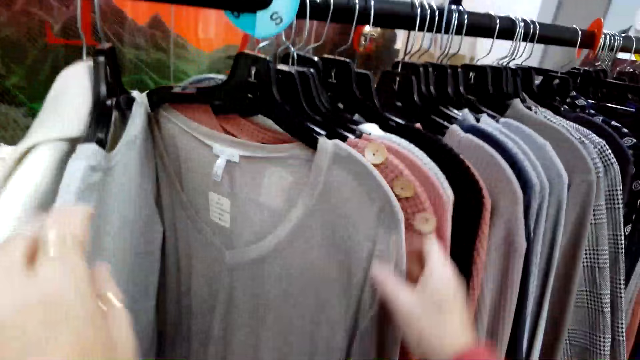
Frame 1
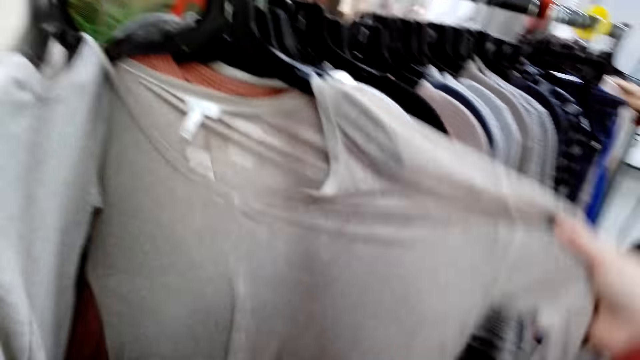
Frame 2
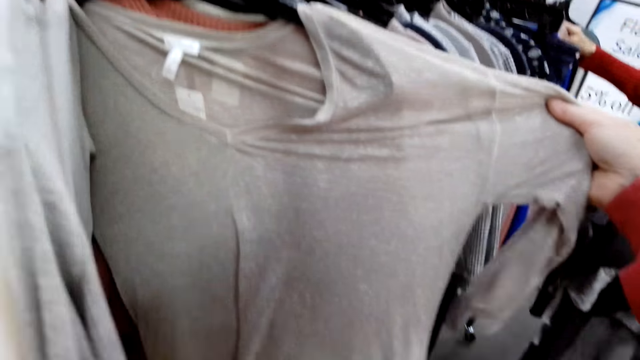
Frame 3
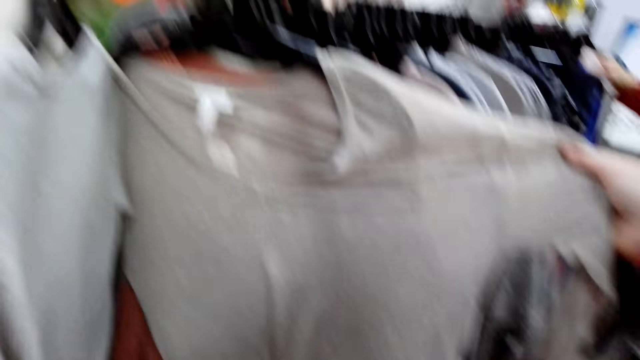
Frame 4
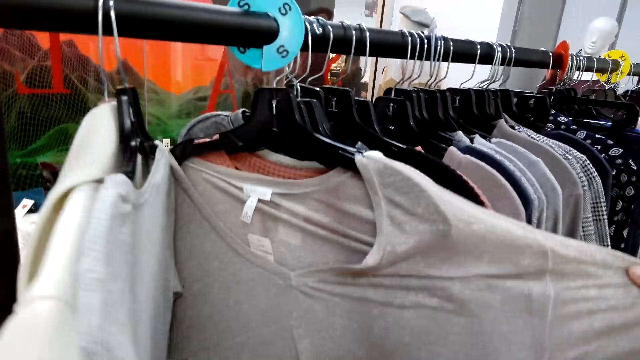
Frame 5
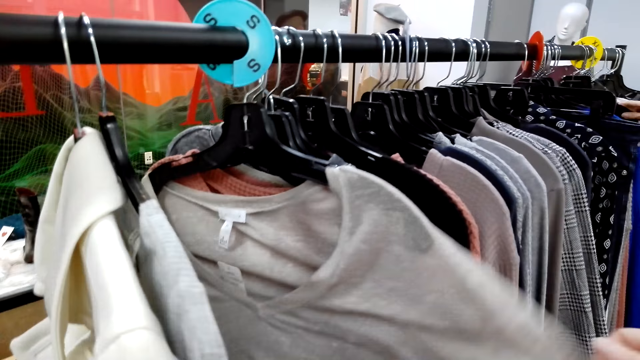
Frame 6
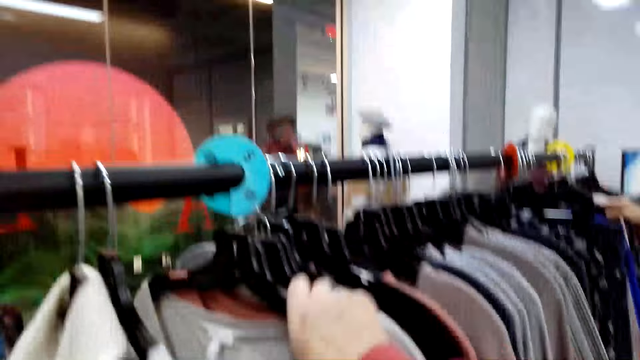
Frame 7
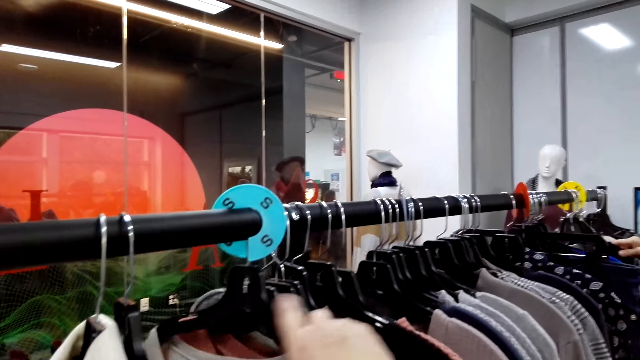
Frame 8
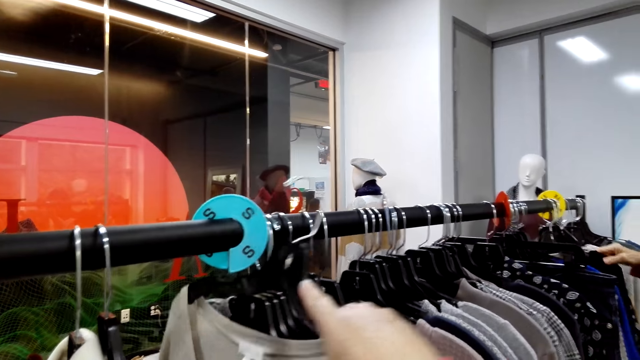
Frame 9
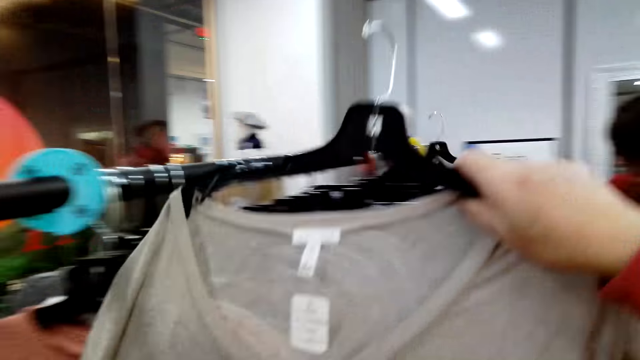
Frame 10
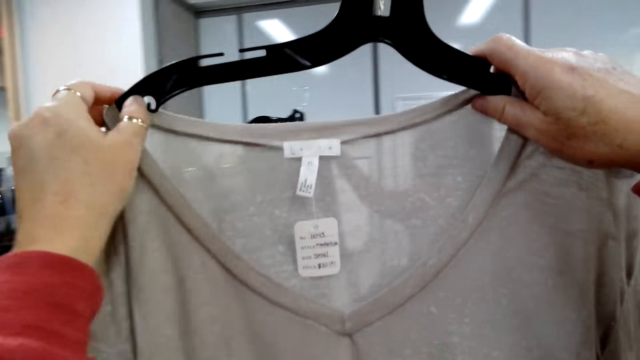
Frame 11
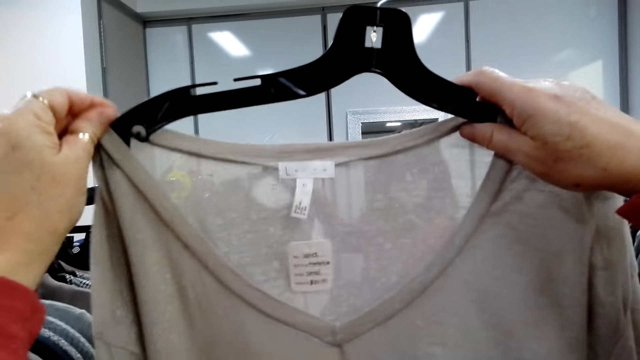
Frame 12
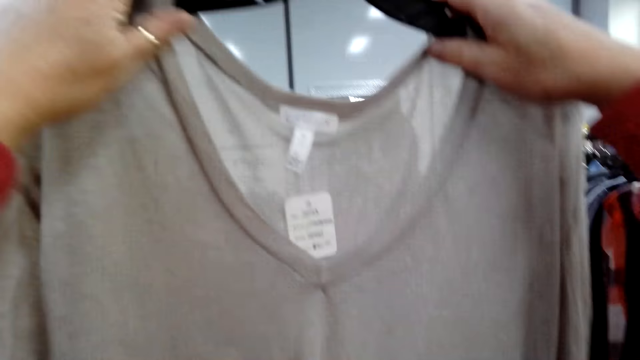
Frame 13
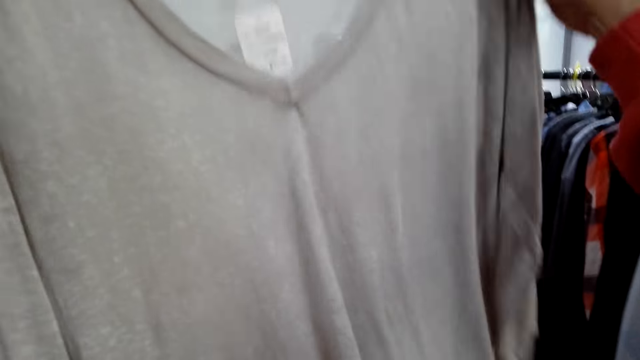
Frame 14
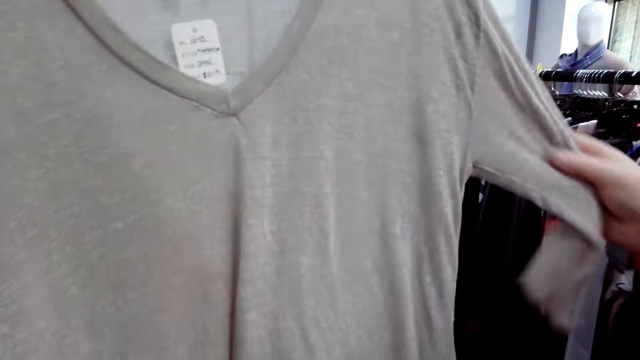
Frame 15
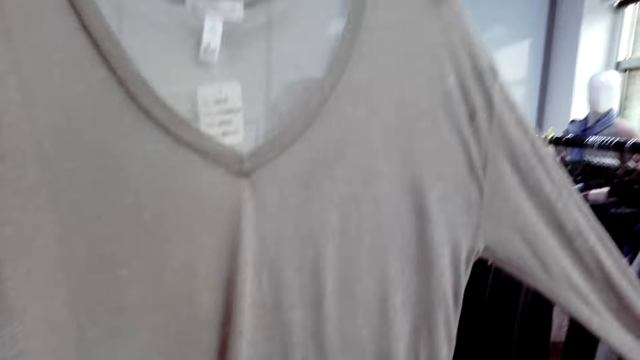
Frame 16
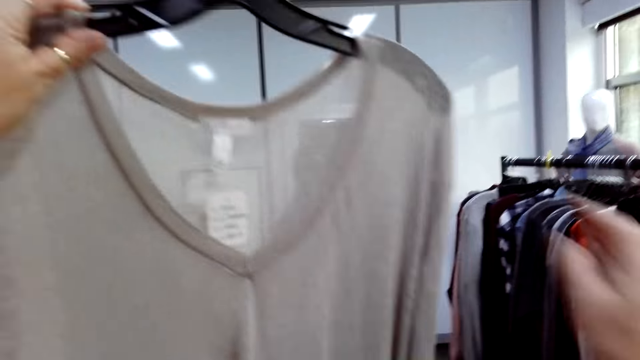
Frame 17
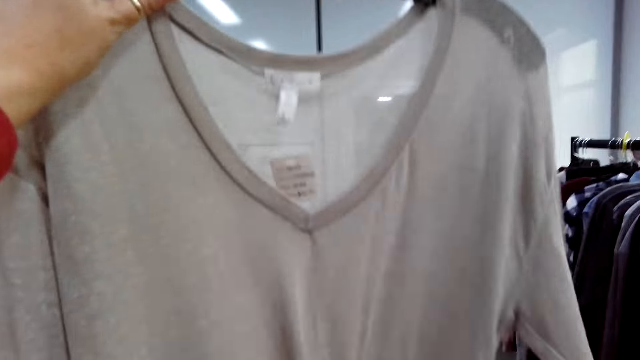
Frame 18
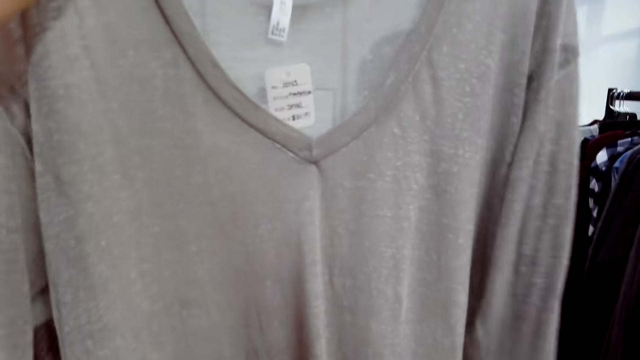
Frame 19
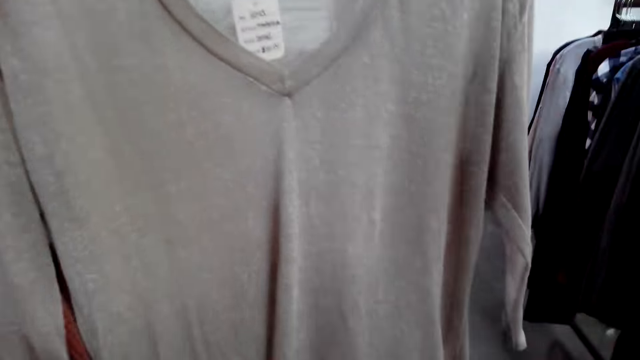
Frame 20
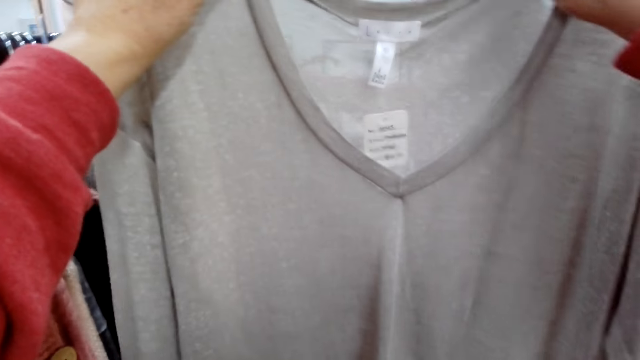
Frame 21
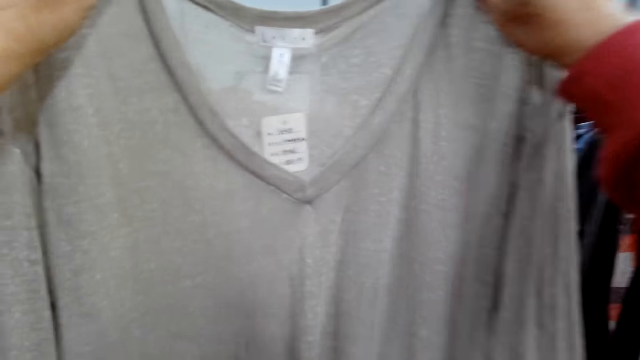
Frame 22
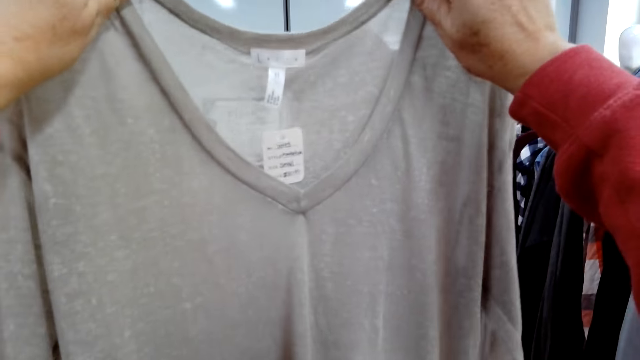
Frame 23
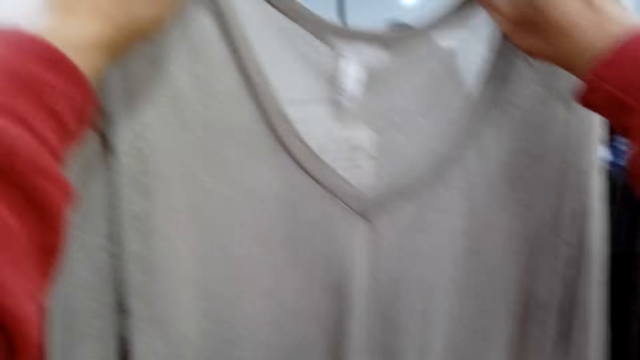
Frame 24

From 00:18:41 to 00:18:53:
The camera wearer pulls the sleeves of a sweater top. They remove the sweater top from the hanger. They adjust the top and examine the top.

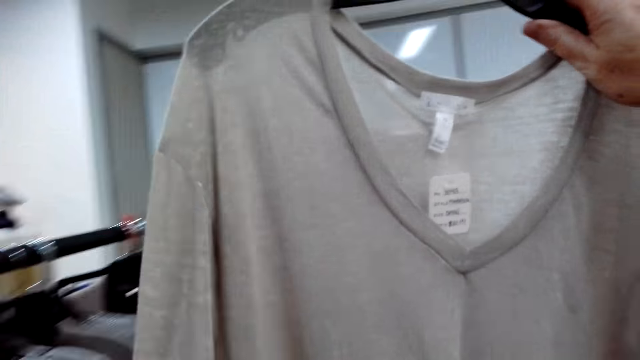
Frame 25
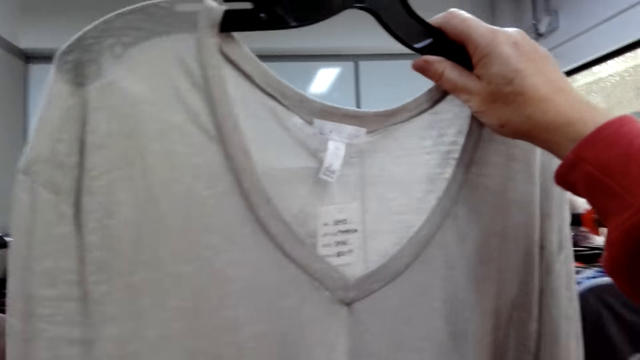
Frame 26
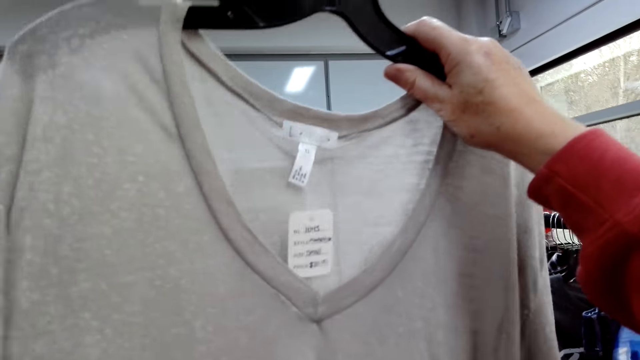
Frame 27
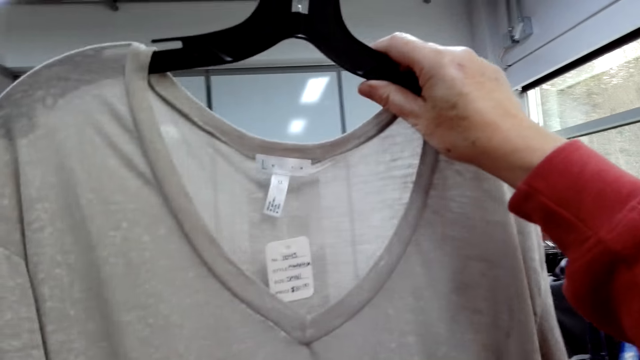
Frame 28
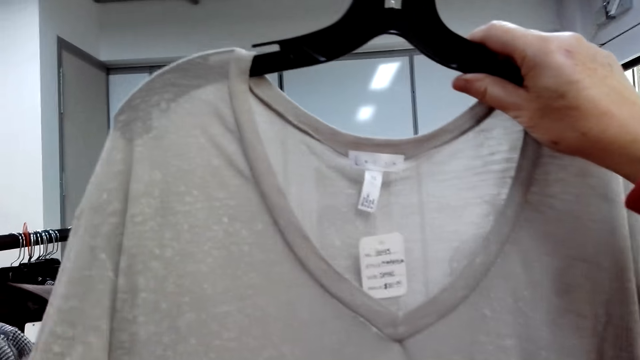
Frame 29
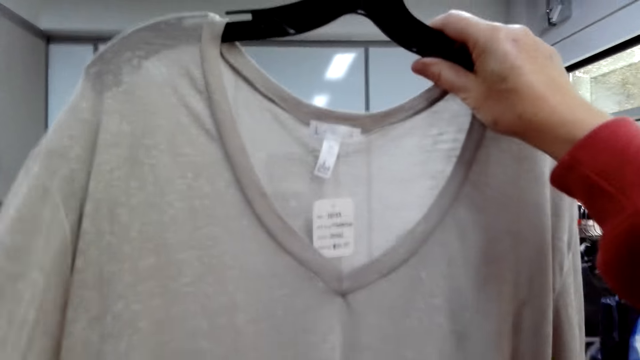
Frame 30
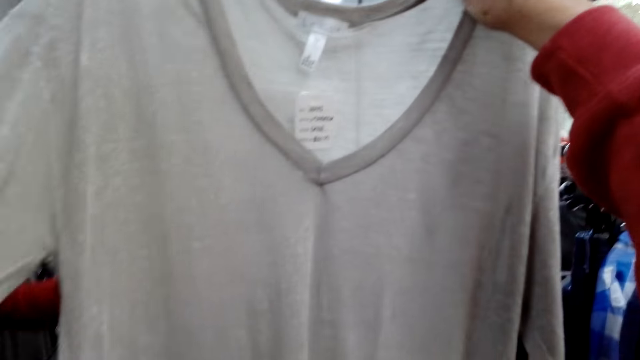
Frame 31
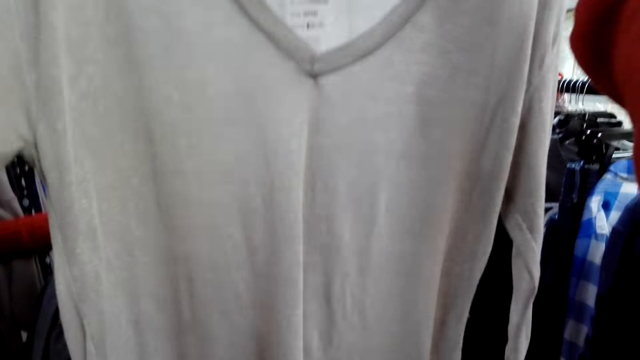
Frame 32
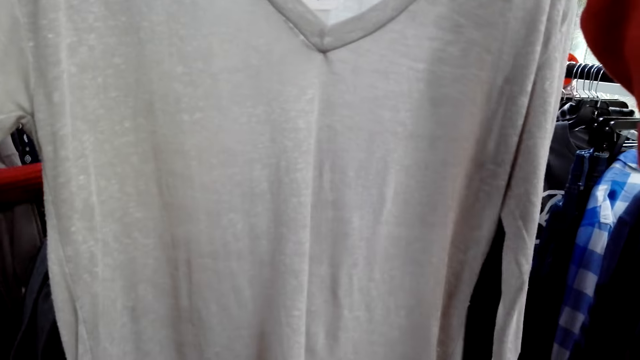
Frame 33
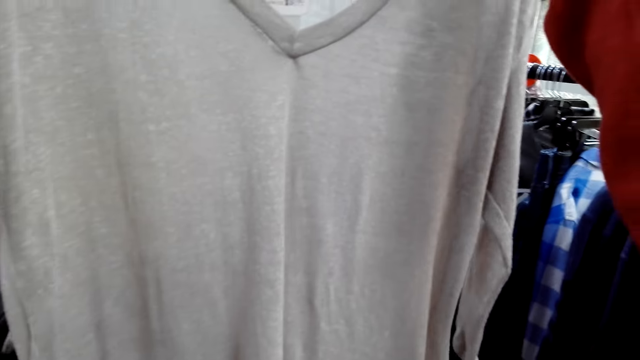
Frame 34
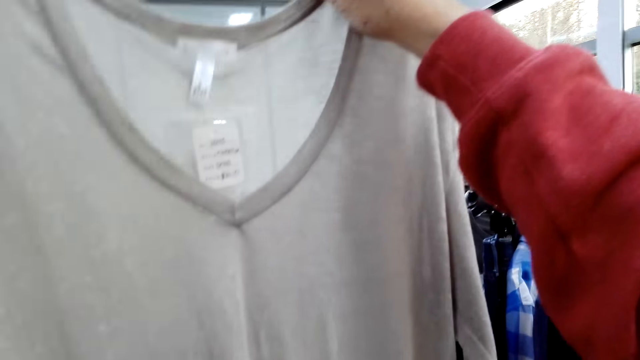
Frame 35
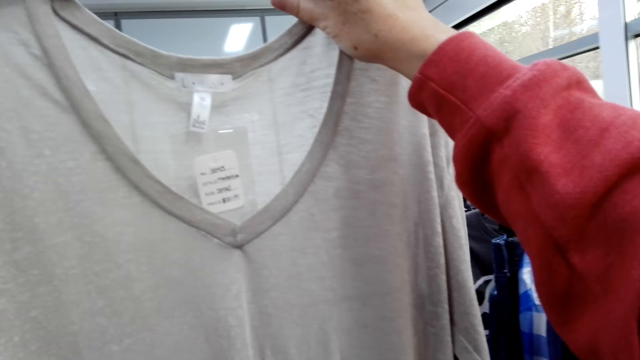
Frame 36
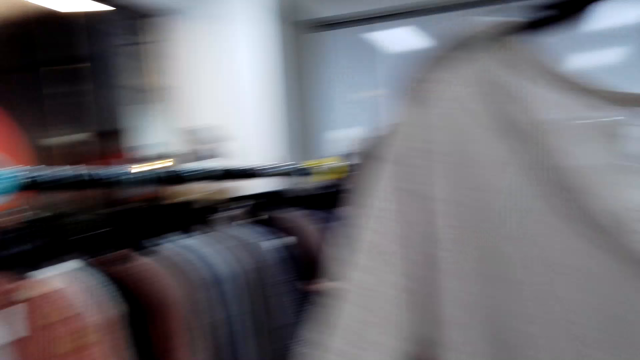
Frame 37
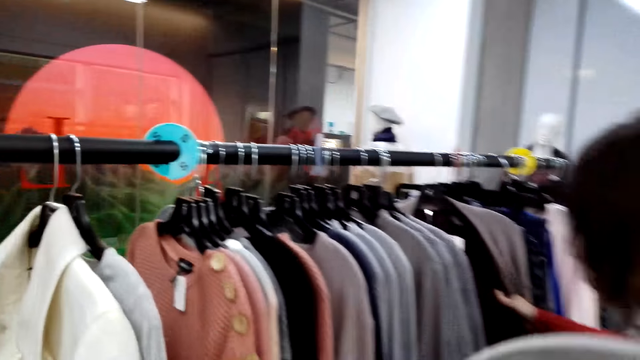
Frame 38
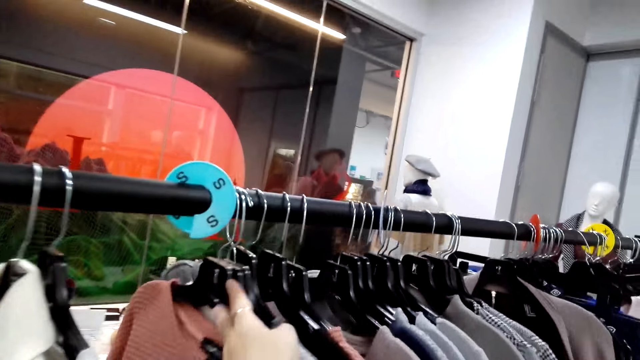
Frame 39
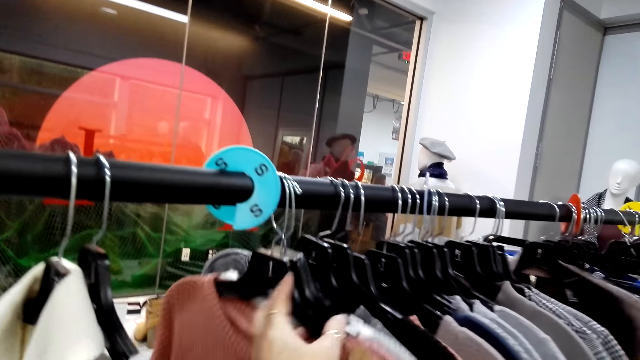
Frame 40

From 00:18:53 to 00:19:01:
The camera wearer moves the clothes on the rail.
